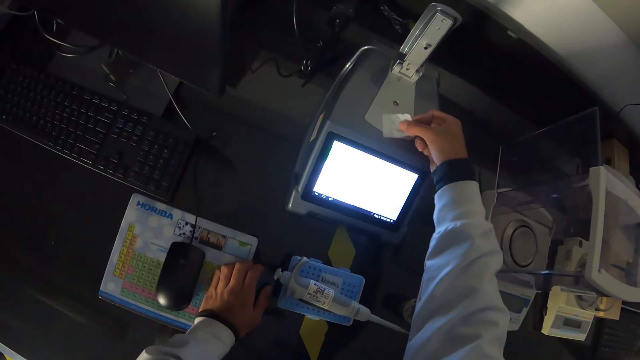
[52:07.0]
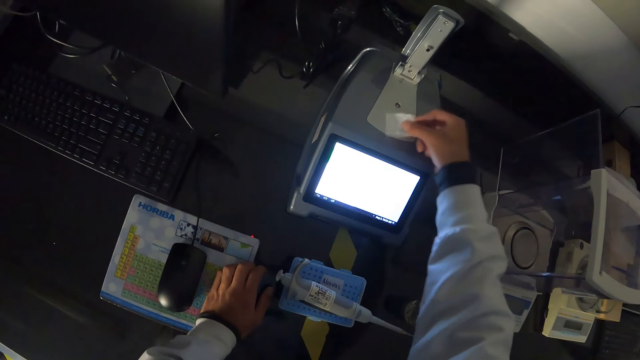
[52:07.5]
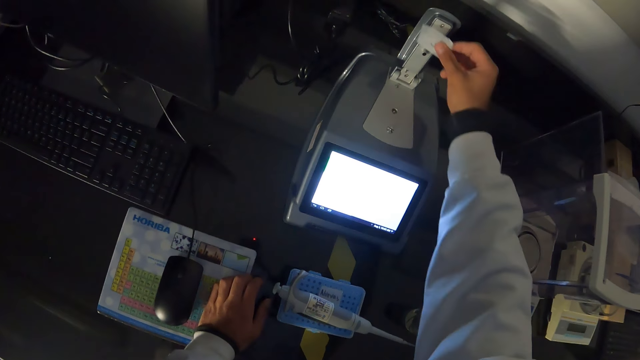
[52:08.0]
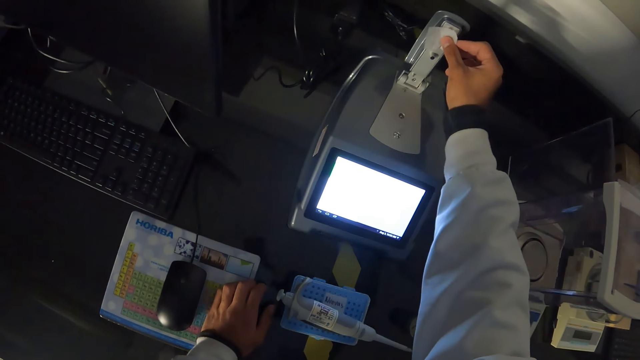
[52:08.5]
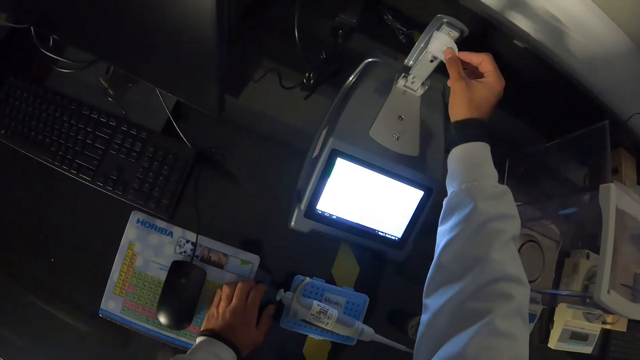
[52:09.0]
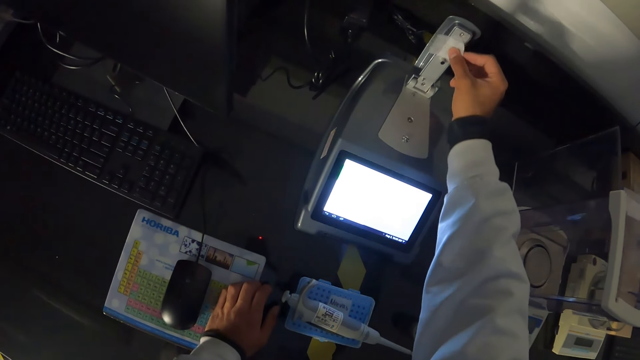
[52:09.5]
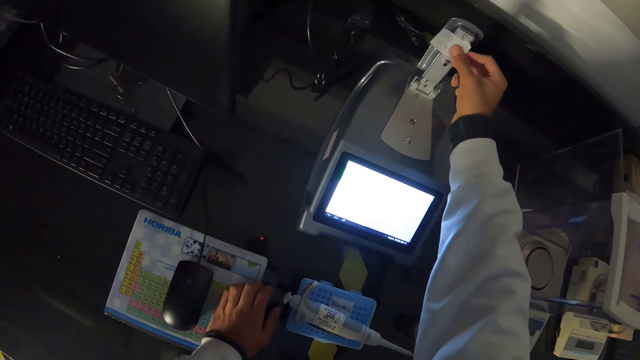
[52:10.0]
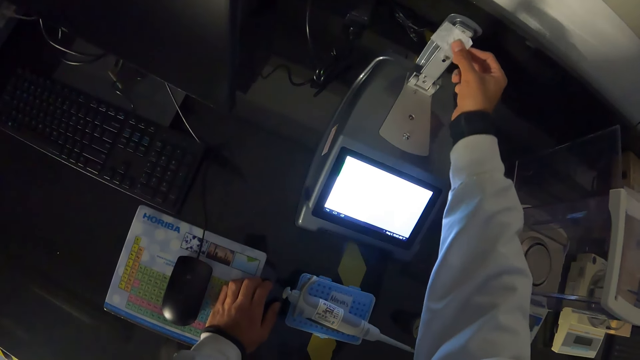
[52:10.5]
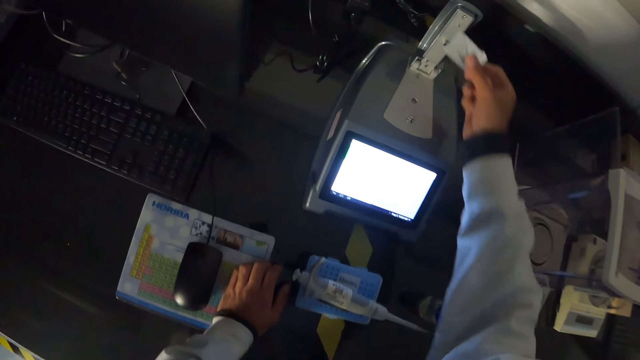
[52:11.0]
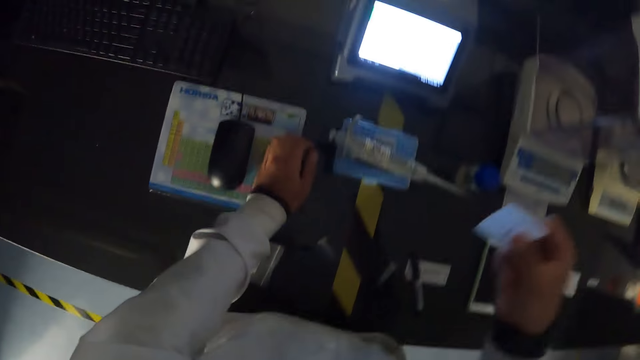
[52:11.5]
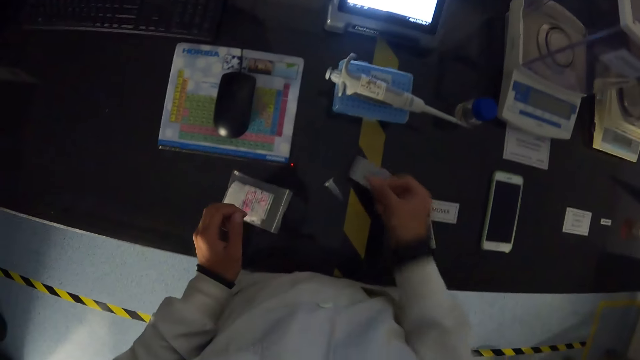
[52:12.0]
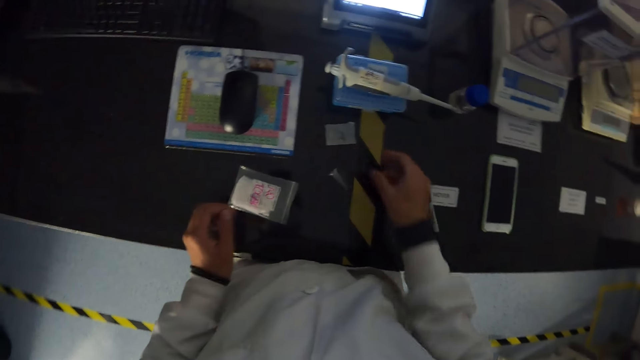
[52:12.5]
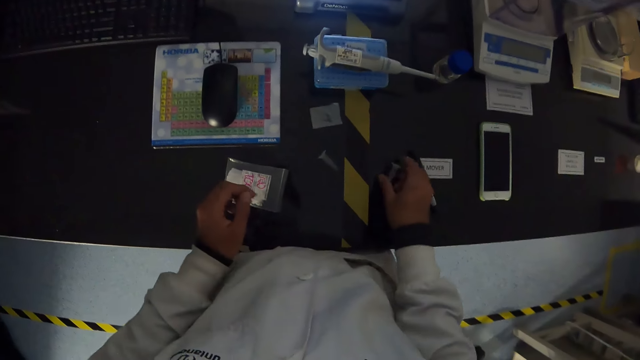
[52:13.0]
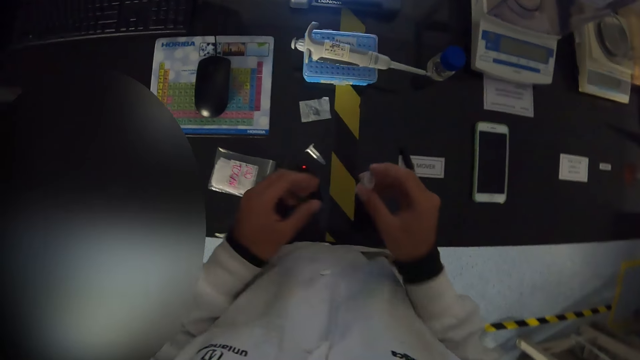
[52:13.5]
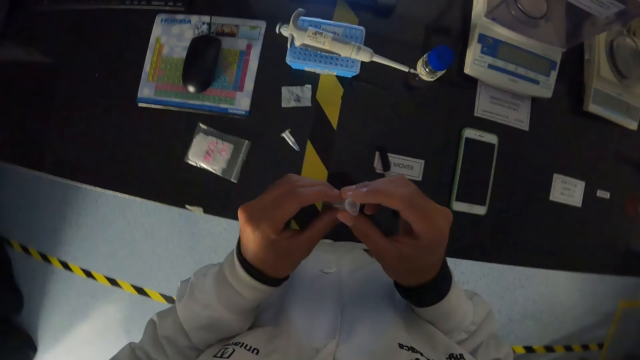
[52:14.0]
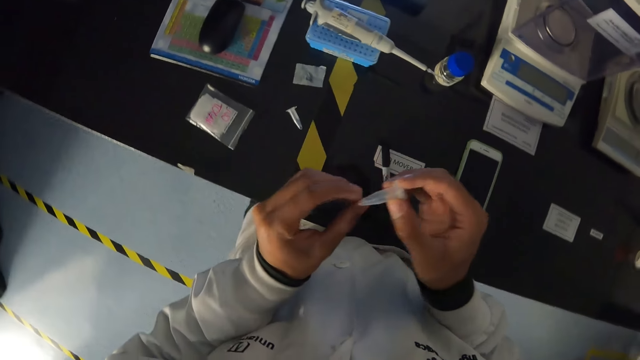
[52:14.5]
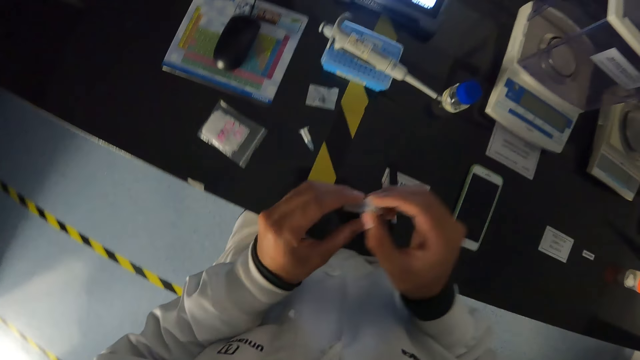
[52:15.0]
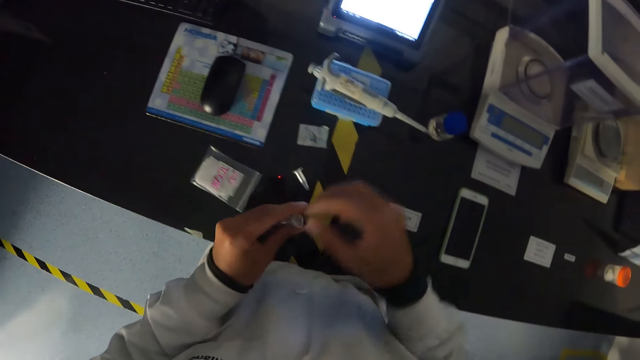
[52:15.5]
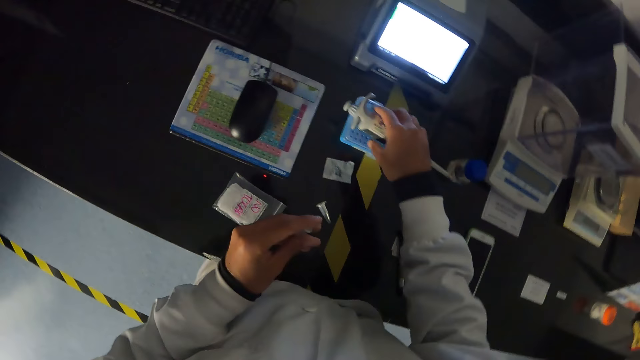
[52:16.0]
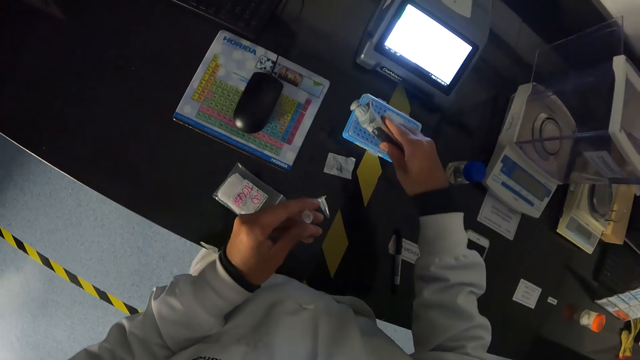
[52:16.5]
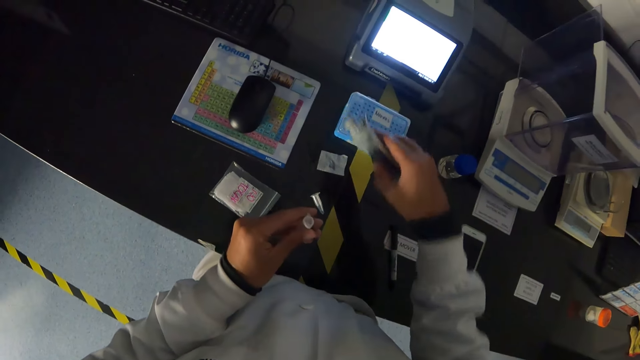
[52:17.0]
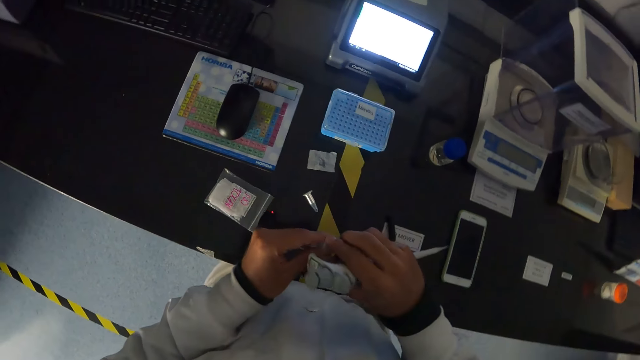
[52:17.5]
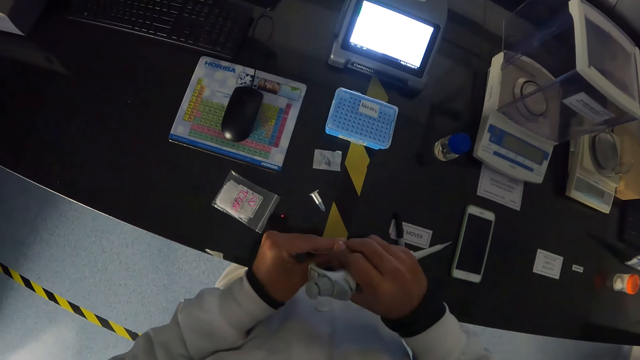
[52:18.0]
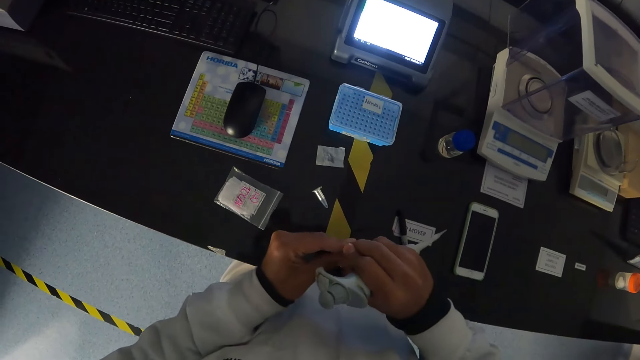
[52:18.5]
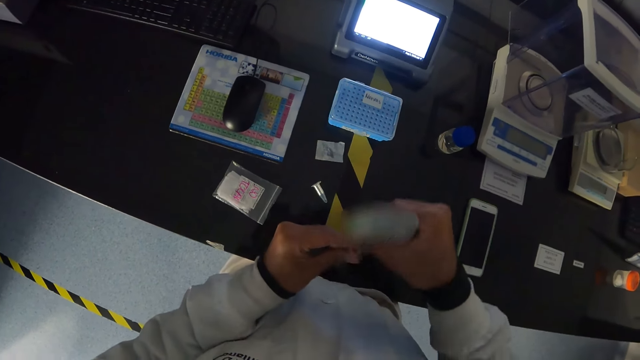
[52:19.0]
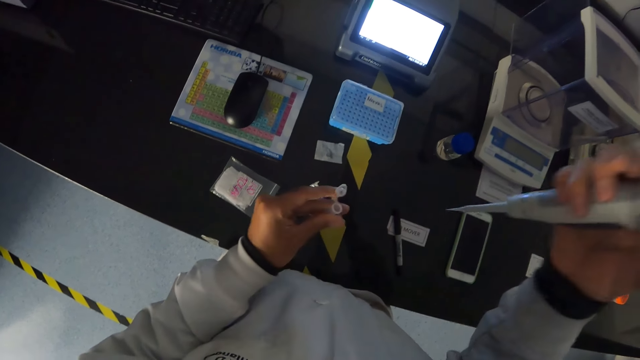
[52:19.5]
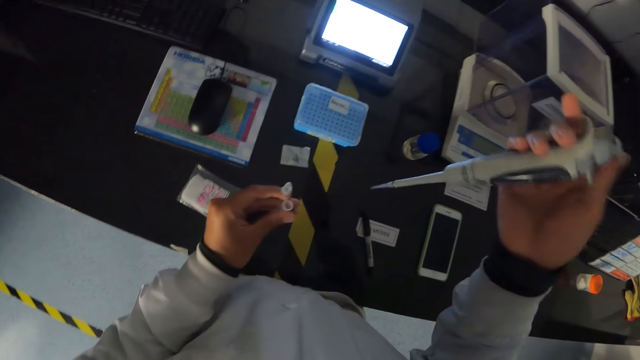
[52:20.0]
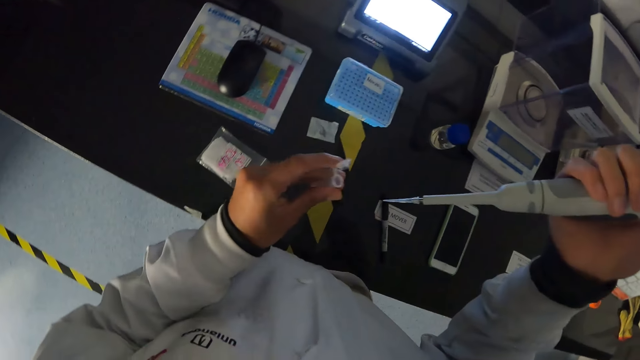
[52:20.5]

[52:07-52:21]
The camera wearer drops the wipe on the table with his right hand. He picks up the microcentrifuge tube from the table with his right hand. He holds the microcentrifuge tube with his hands. He touches the beaker. He picks up the pipette from the microcentrifuge tube box with his right hand. He touches the beaker. He opens the microcentrifuge tube with his hands.

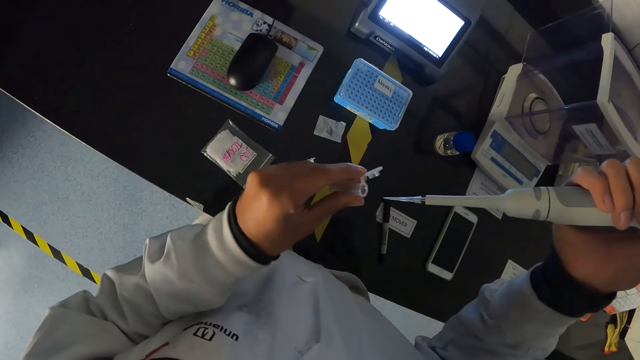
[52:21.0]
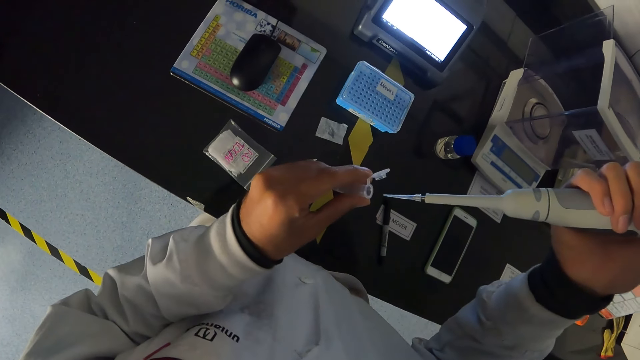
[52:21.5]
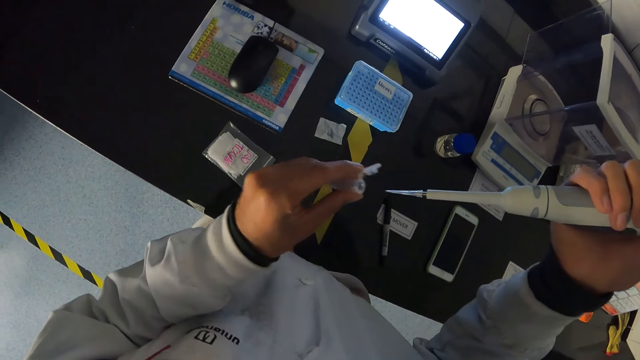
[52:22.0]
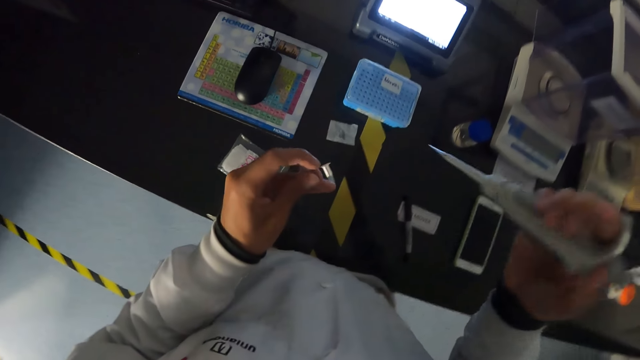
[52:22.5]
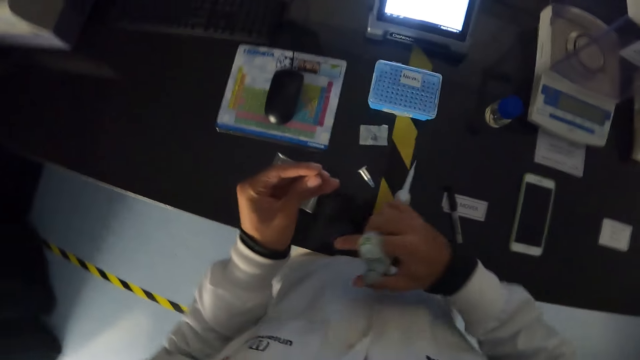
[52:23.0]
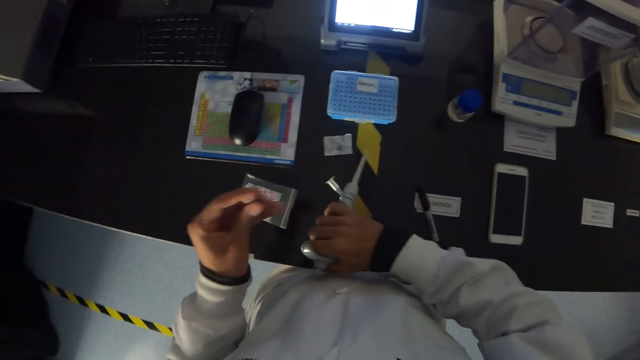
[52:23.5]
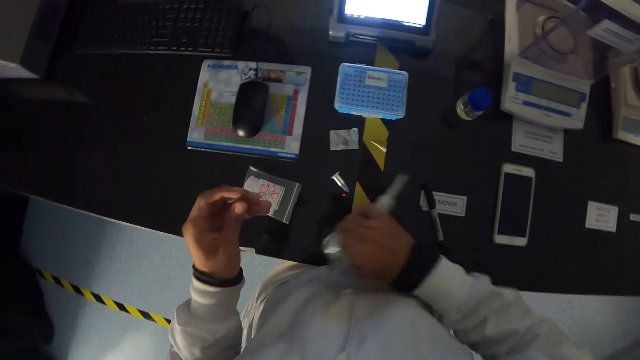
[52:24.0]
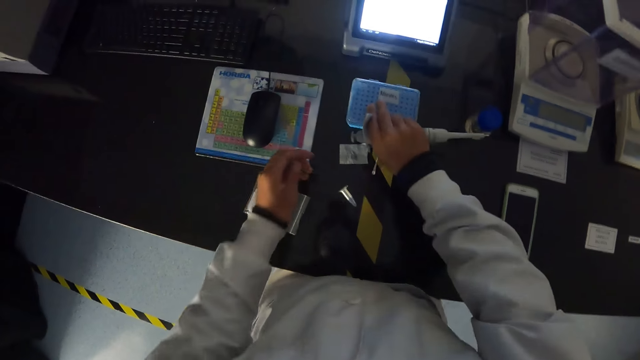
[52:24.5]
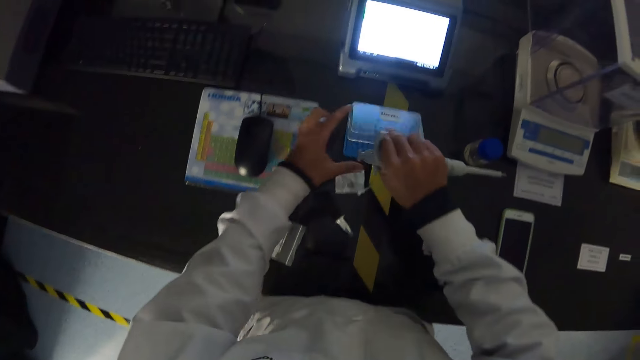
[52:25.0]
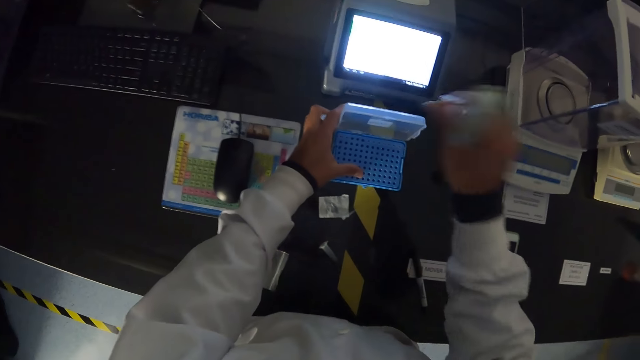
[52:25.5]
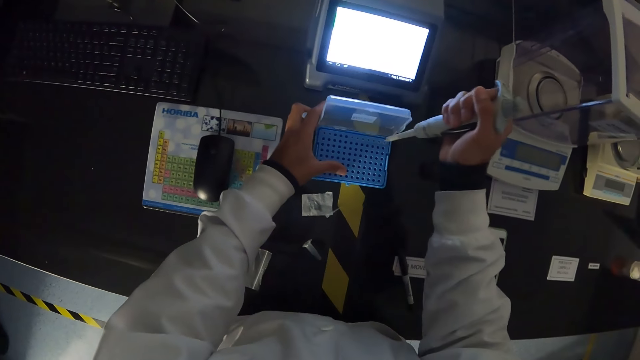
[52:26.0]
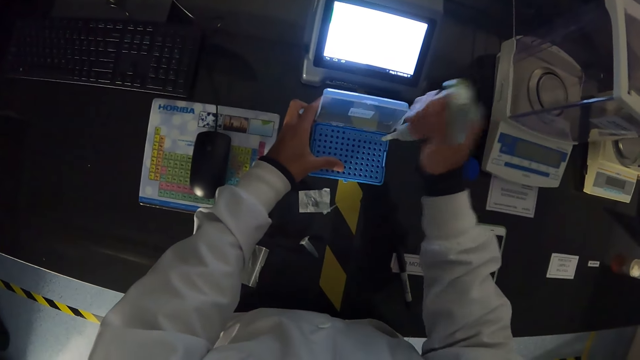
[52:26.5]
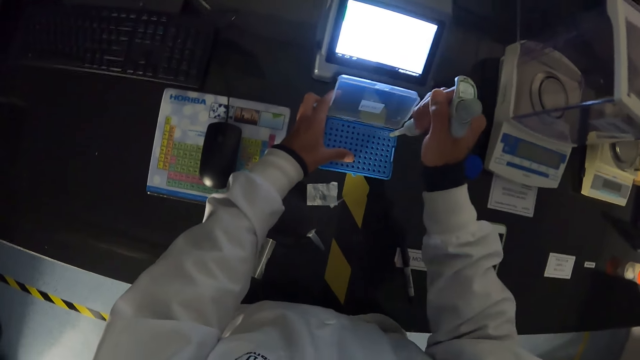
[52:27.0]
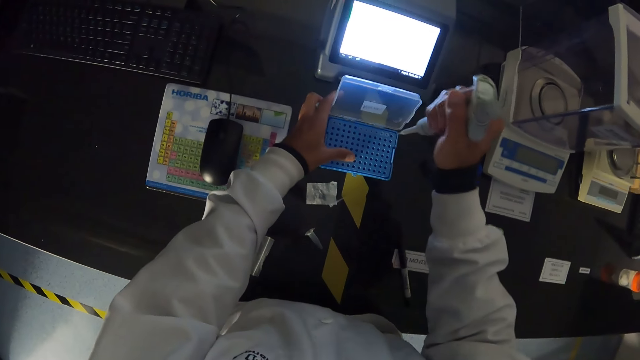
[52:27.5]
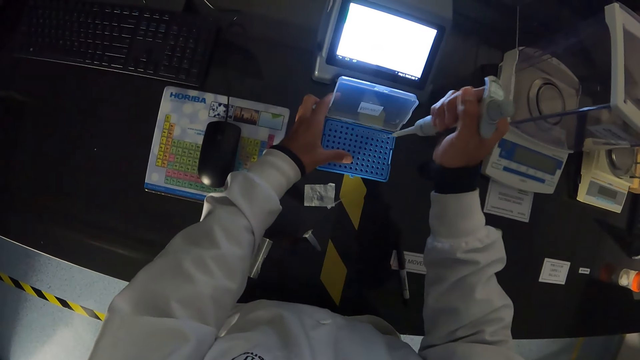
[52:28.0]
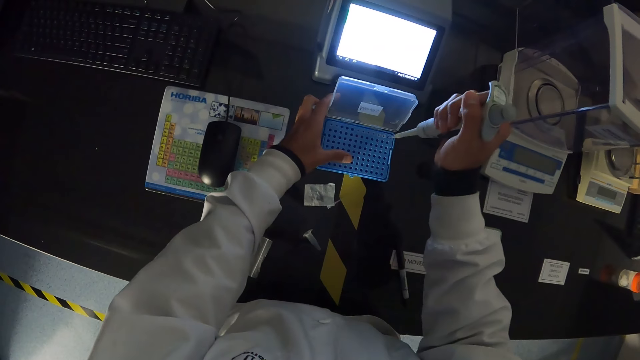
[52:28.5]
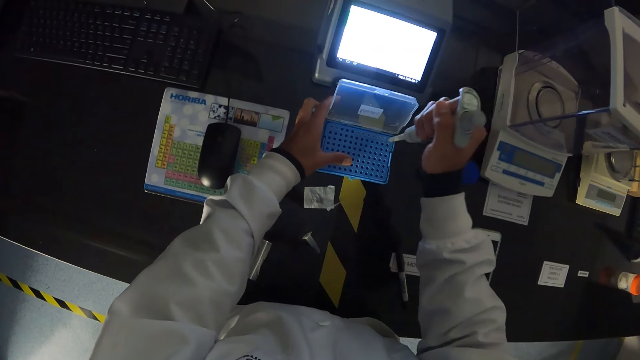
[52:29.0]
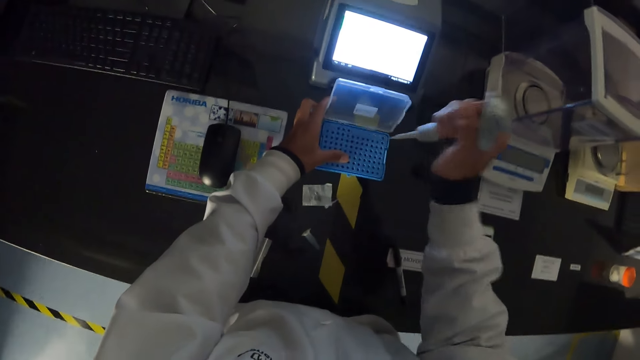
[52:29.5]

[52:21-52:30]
The camera wearer closes the microcentrifuge tube with his left hand. He presses out the tube at the tip of the pipette on the table with his right hand. He puts the pipette on the ground. He opens the microcentrifuge tube box or rack with his right hand. He holds the microcentrifuge tube box with his left hand. He puts the pipette in the microcentrifuge tube box with his right hand. He siphons the specimen from the rack.
